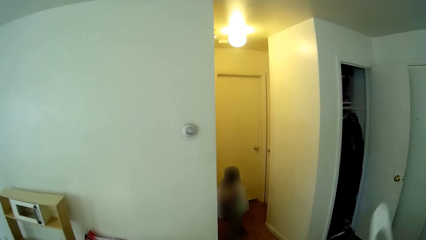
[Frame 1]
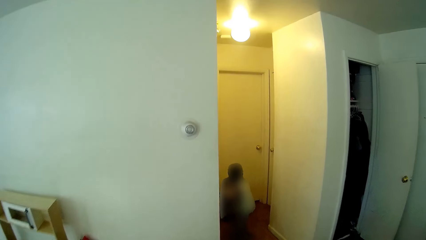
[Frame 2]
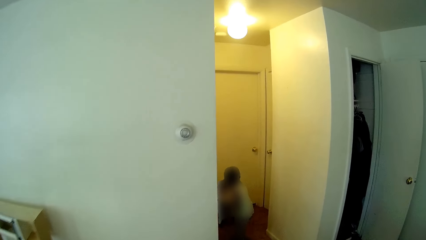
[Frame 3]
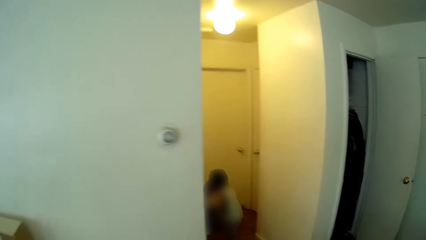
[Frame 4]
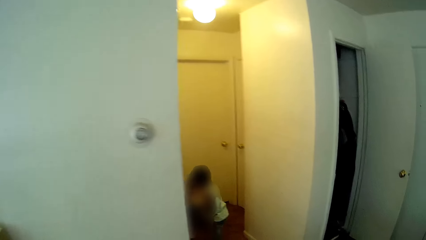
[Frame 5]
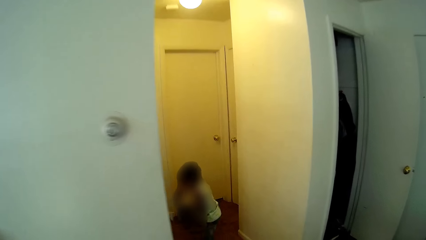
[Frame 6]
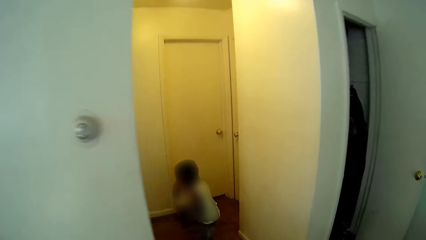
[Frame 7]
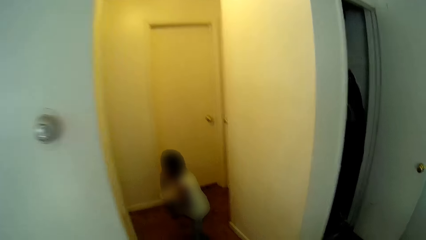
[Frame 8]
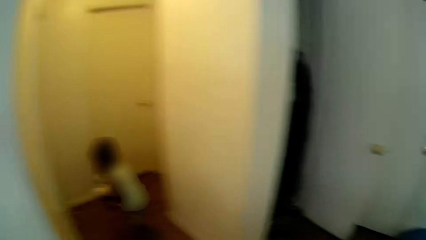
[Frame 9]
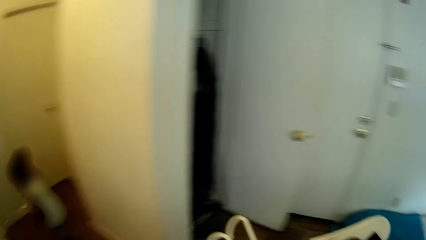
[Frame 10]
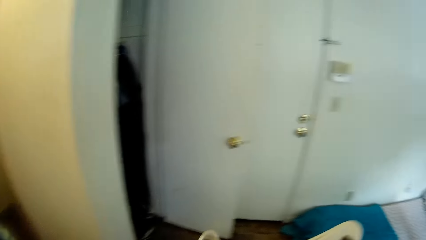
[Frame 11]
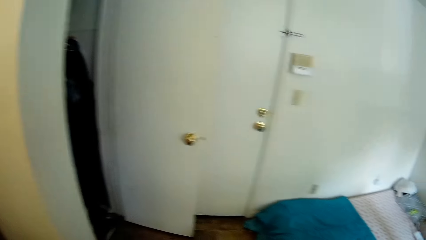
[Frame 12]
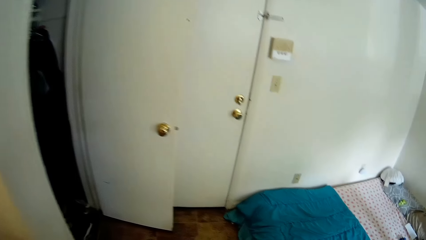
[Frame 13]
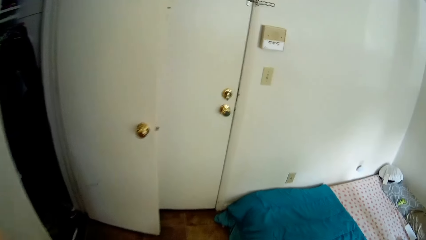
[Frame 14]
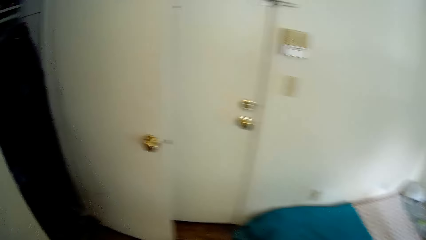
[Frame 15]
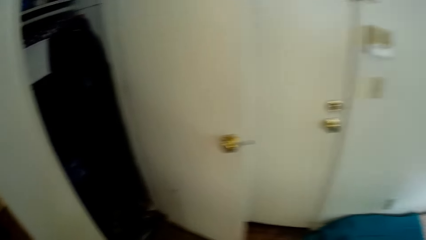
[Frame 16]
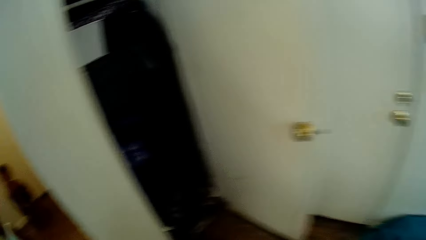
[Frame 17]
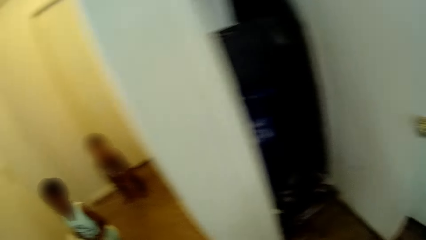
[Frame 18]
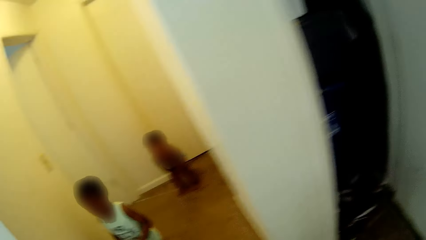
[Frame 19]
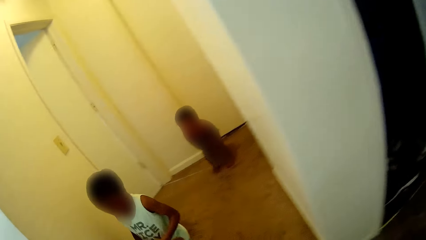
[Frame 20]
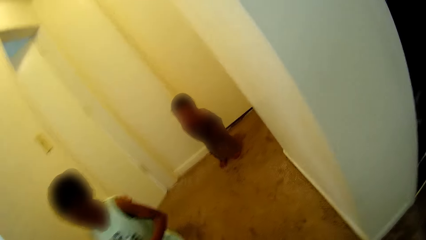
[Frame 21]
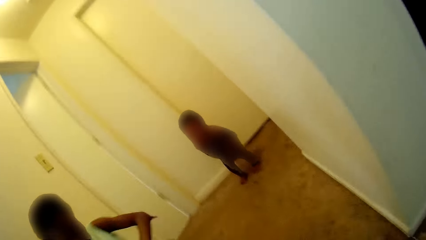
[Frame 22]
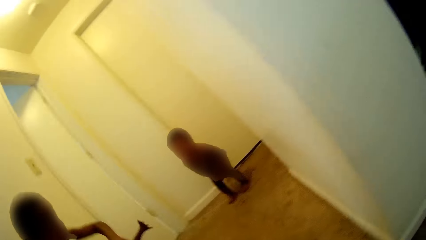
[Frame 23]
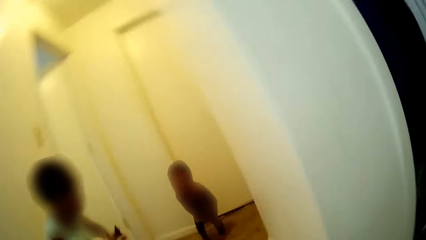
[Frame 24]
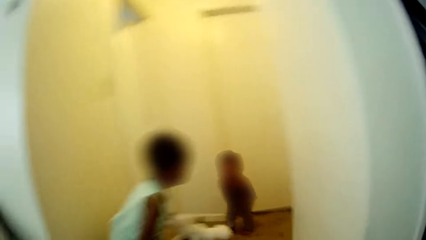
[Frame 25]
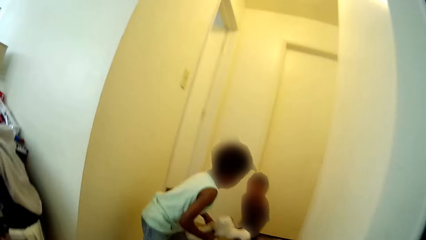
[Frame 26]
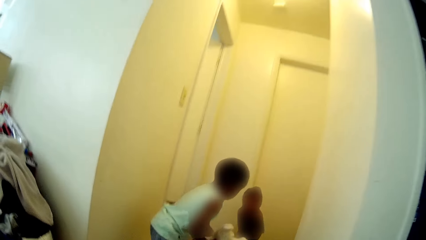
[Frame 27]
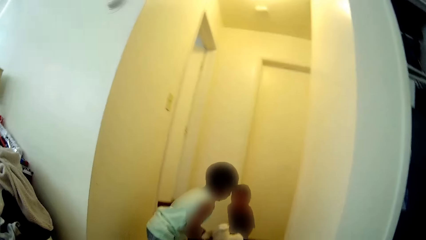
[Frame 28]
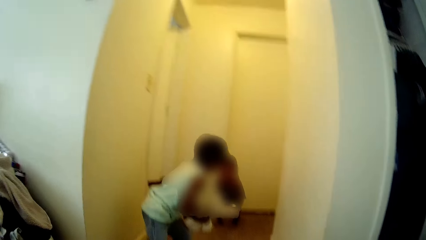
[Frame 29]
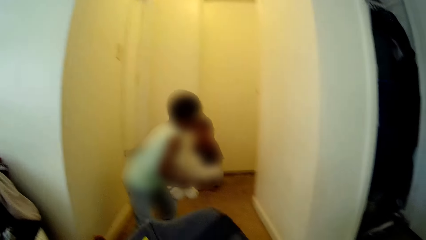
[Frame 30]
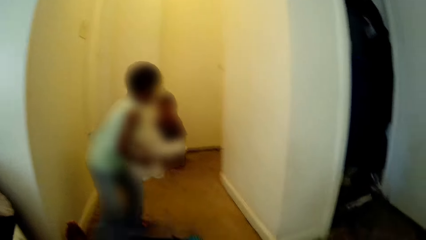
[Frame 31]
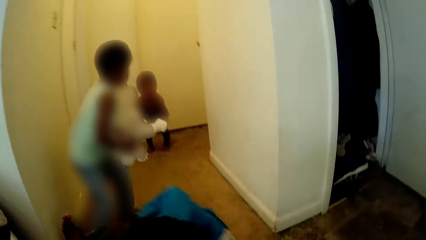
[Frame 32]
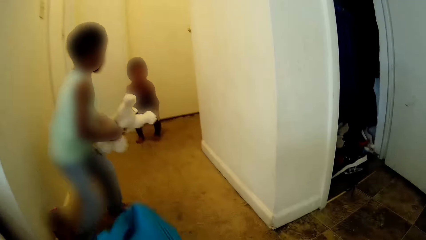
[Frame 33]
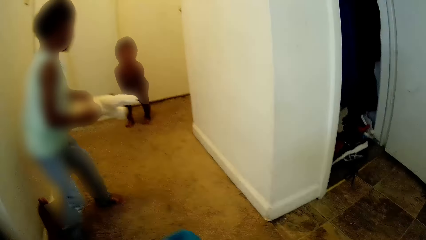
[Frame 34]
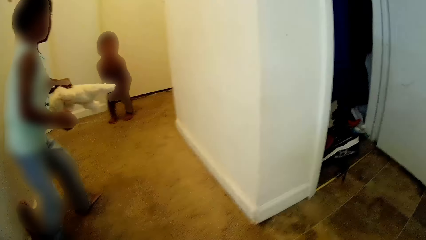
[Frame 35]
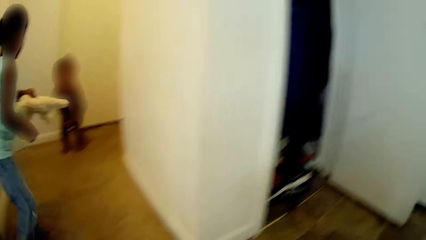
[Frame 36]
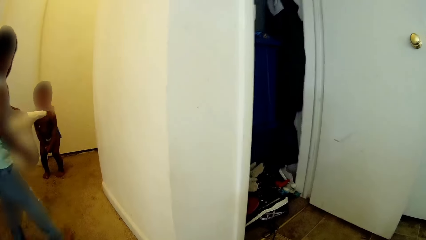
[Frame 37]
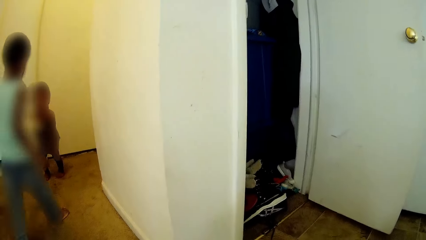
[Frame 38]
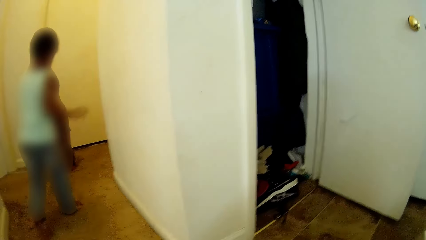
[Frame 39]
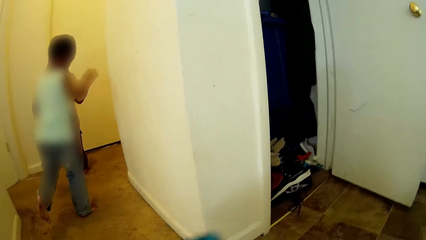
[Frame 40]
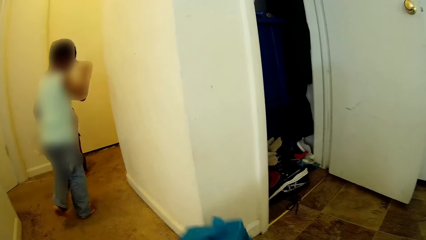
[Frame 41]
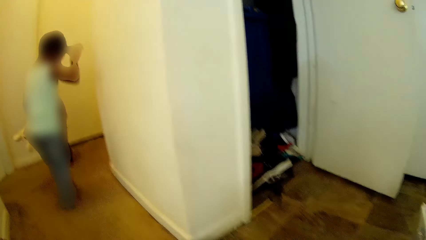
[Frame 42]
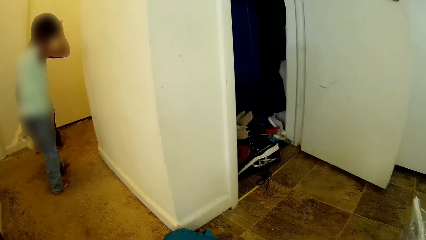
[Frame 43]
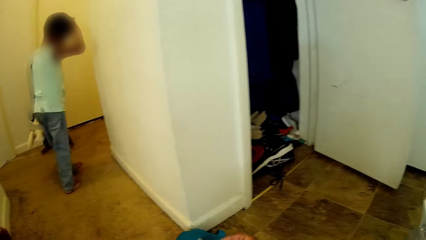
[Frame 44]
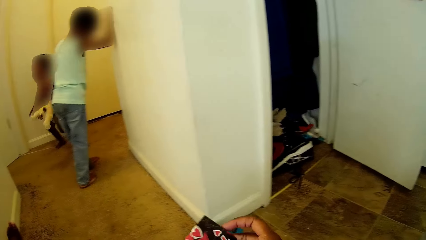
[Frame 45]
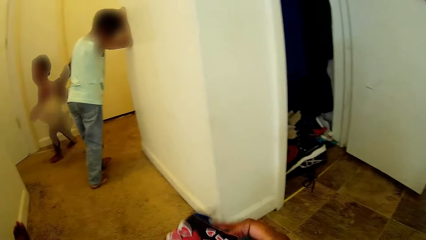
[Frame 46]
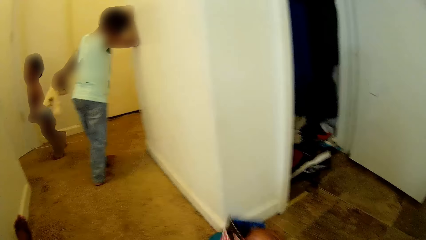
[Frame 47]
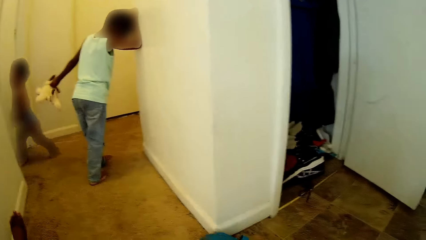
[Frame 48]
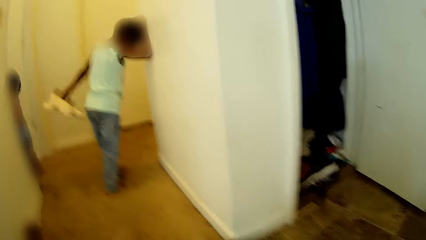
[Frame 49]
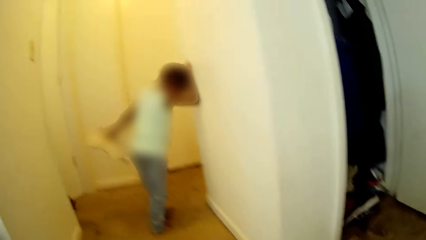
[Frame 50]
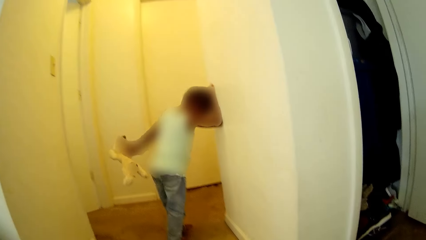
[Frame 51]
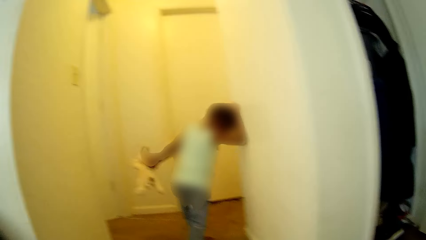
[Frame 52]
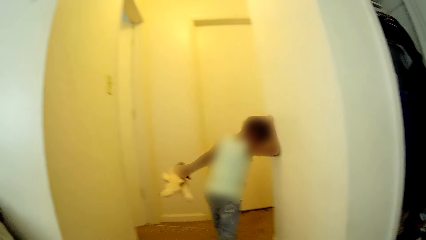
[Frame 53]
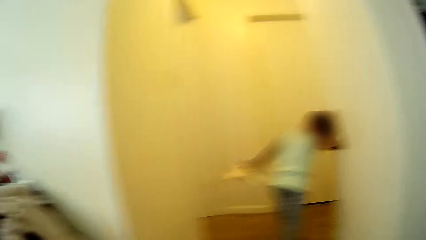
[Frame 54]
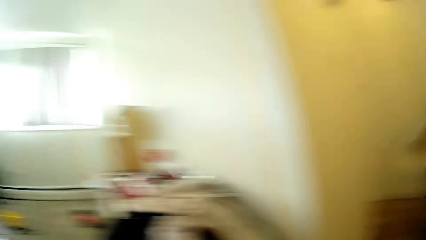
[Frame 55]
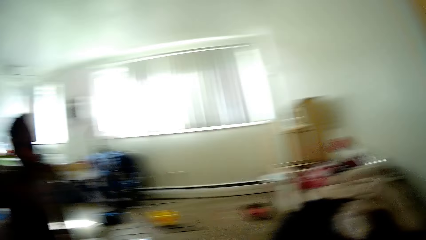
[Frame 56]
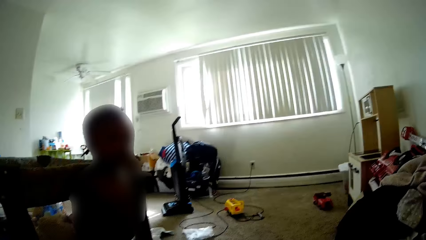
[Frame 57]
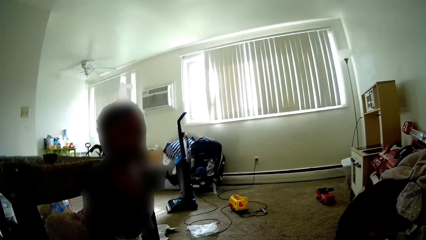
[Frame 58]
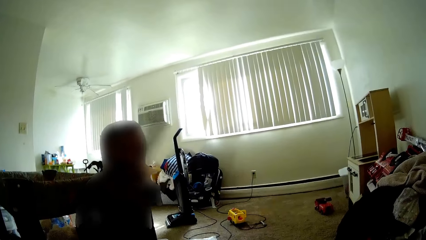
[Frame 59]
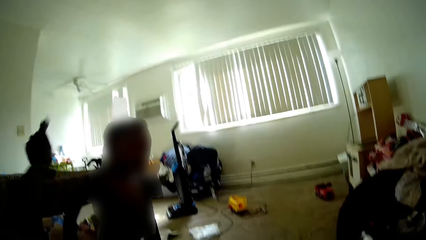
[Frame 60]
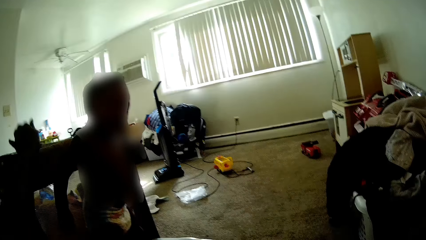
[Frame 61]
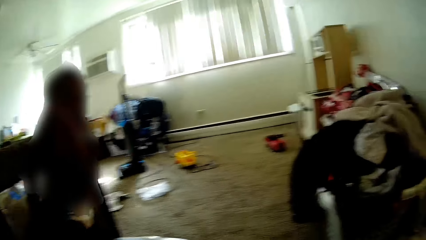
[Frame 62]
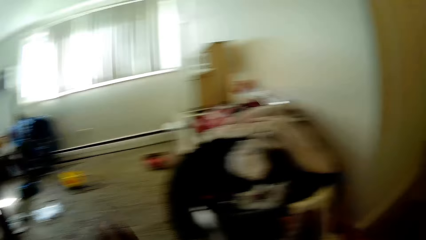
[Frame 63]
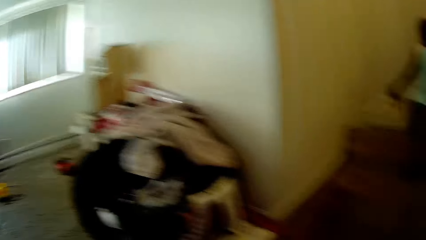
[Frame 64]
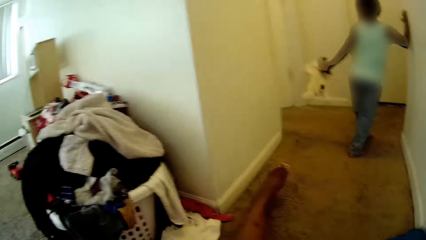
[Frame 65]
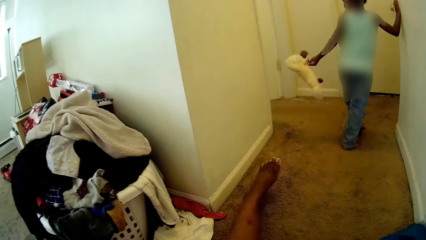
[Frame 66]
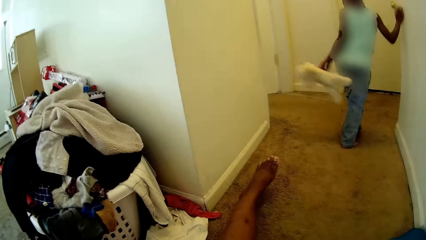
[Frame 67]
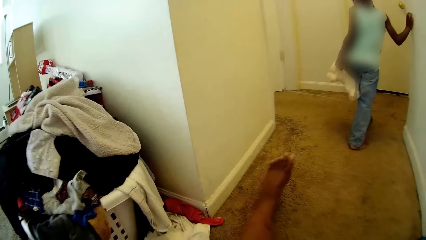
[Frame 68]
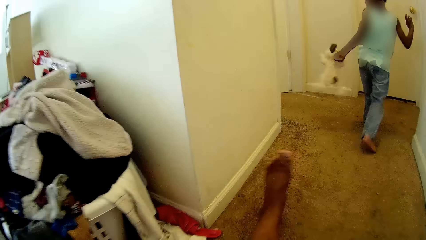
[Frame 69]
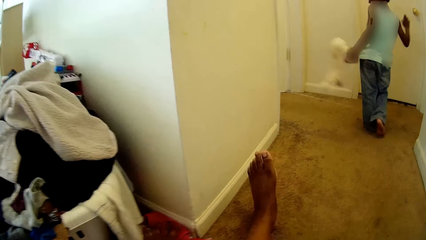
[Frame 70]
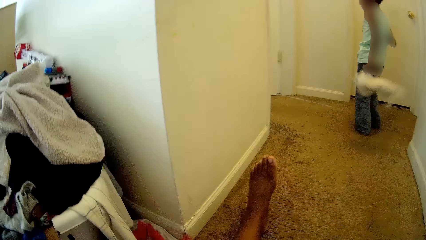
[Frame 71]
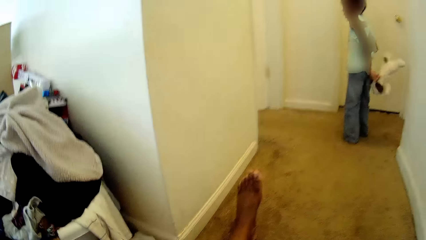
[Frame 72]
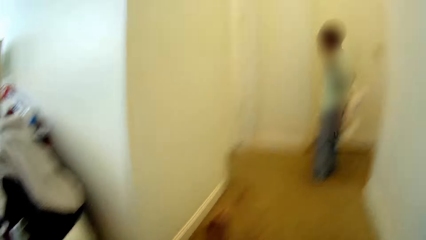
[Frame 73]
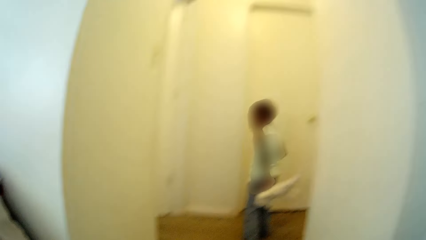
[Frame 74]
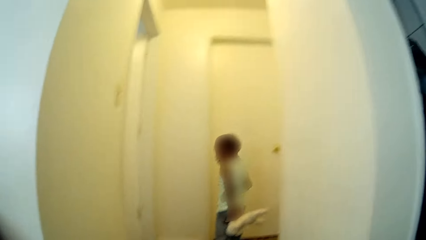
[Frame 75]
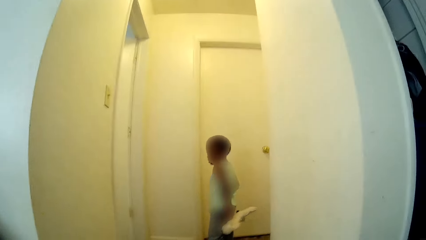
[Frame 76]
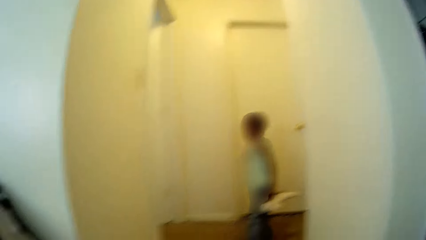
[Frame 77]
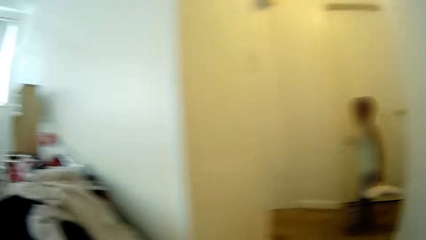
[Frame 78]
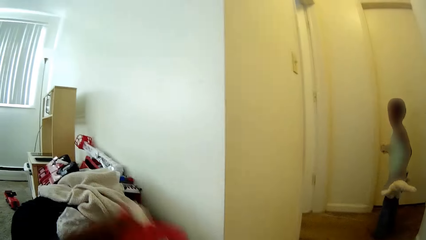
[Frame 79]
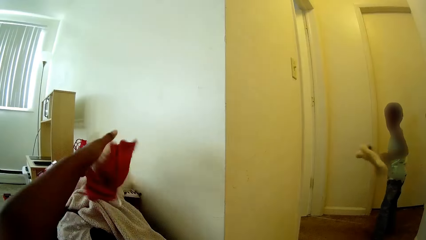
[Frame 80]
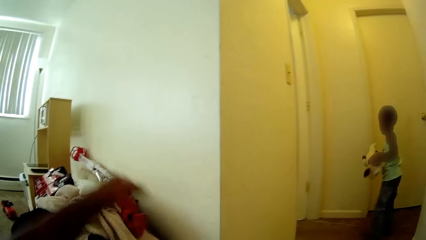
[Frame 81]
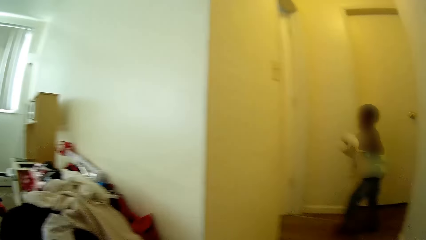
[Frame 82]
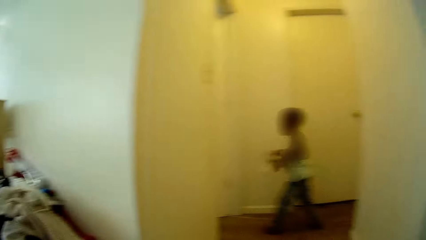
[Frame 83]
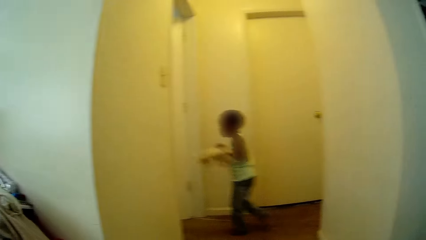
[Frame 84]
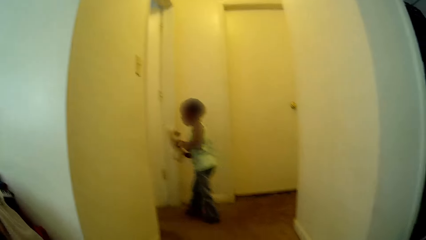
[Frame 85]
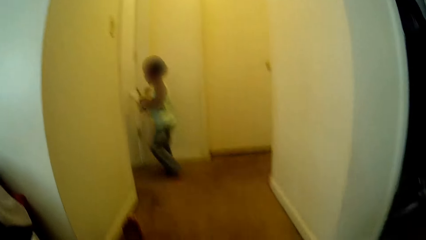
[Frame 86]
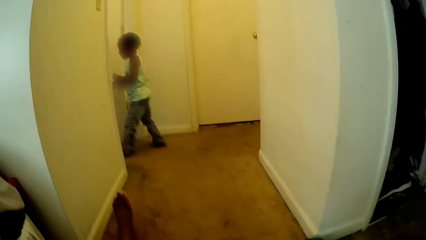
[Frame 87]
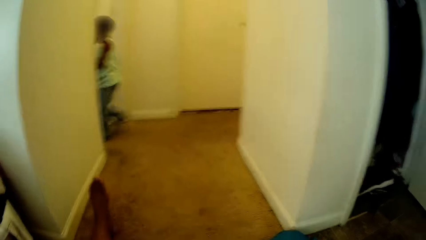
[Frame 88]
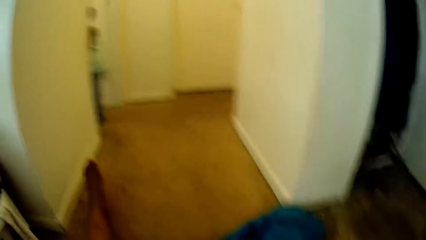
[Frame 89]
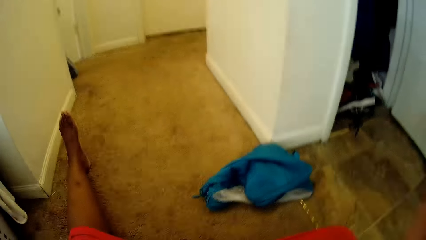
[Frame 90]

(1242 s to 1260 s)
The boy and the baby play in the room. The camera wearer sits on the floor. She converses with the boy. She arranges clothes on the floor. The boy passes the teddy bear or dolly to the baby with his left hand. The boy rests his hand on the wall. The baby walks in the room. The camera wearer unfolds a paper with her right hand. The boy and the baby play on the floor. The camera wearer throws something to a storage box in the room. The boy carries the dolly in the room. The camera wearer talks to the boy. She drops some clothes on the pile of clothes in the box on the floor with her left hand. The boy plays with the teddy bear.
